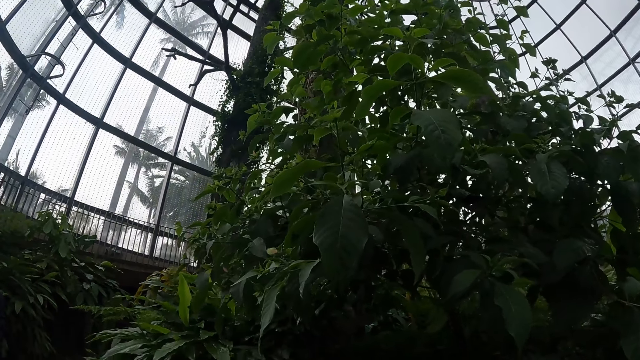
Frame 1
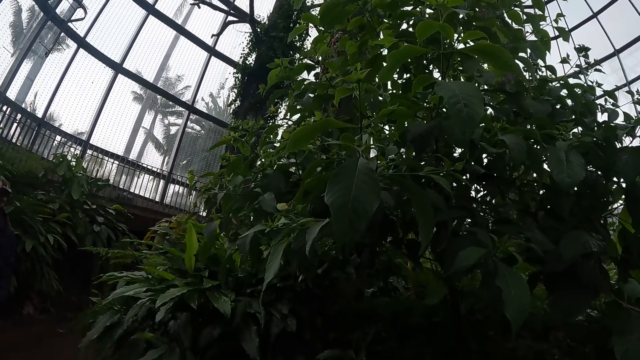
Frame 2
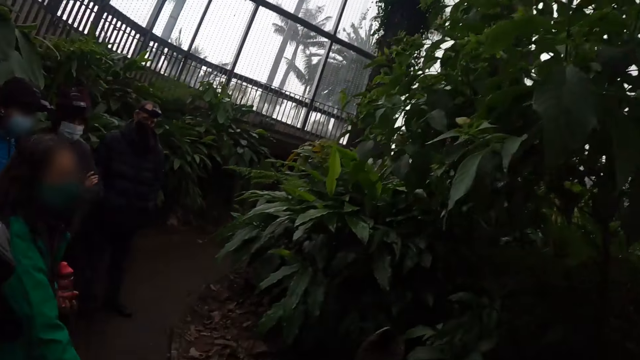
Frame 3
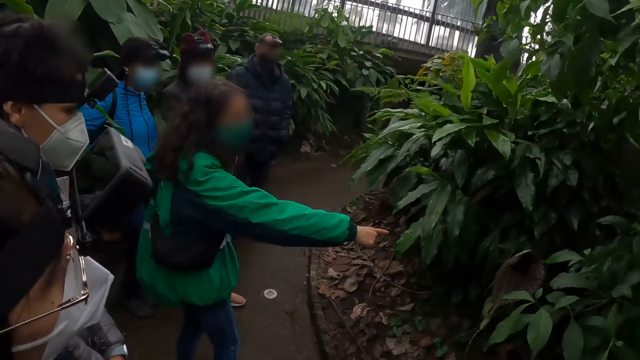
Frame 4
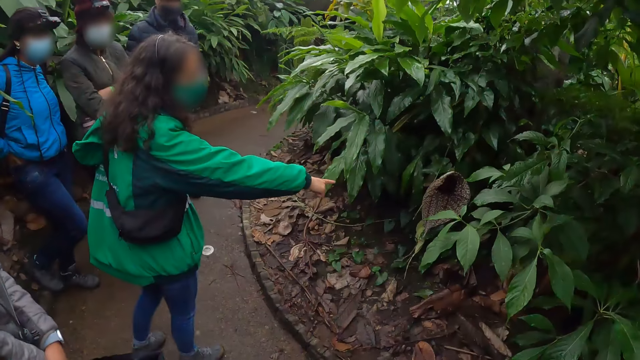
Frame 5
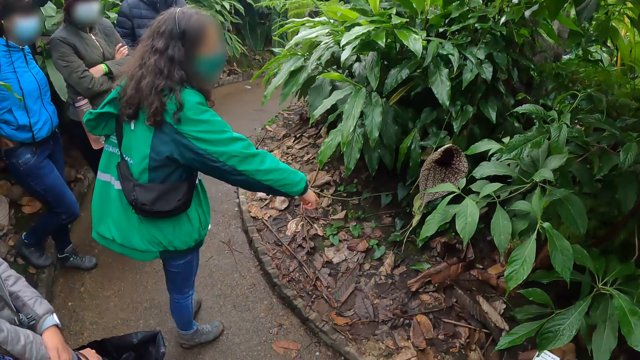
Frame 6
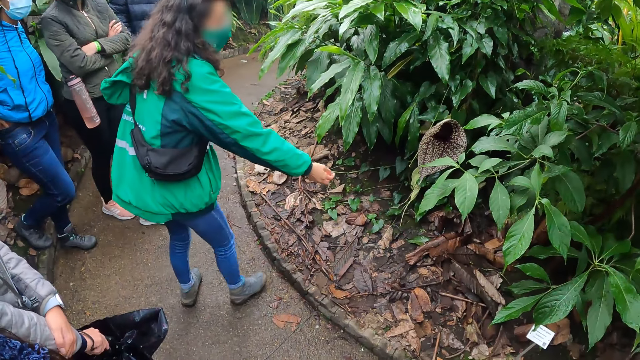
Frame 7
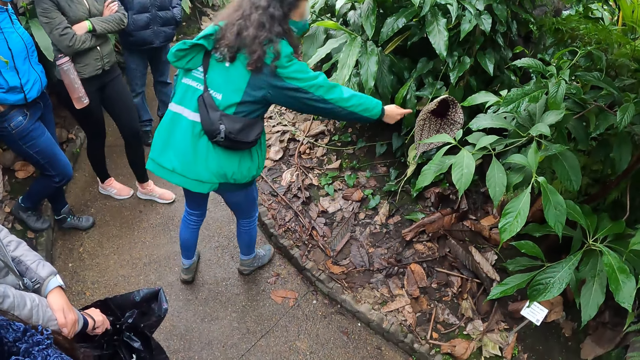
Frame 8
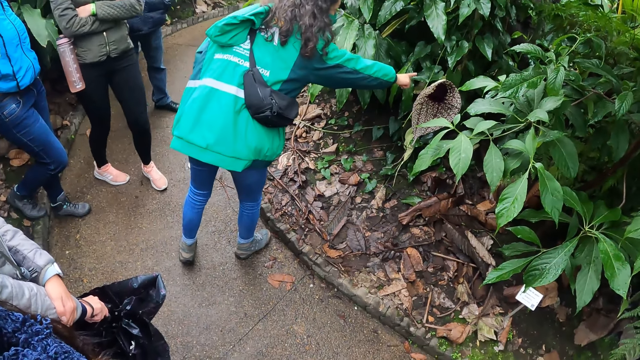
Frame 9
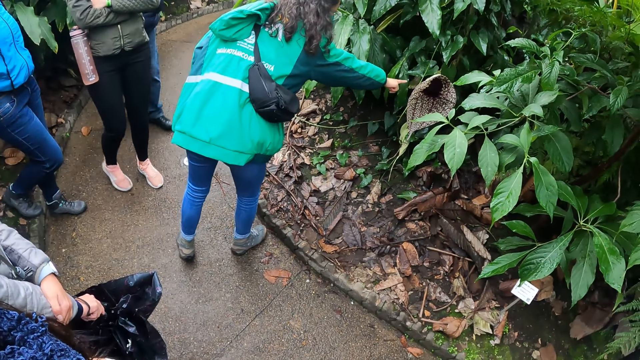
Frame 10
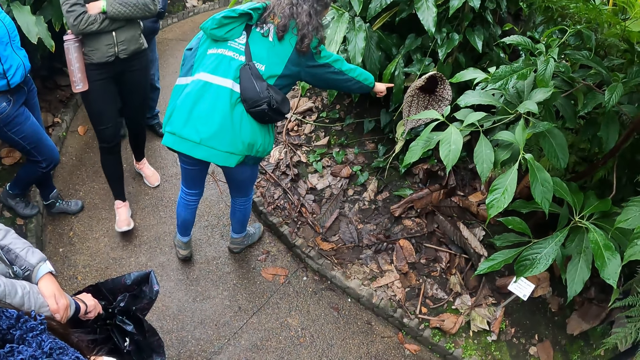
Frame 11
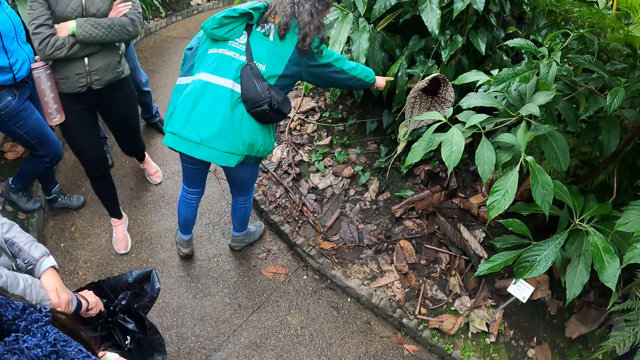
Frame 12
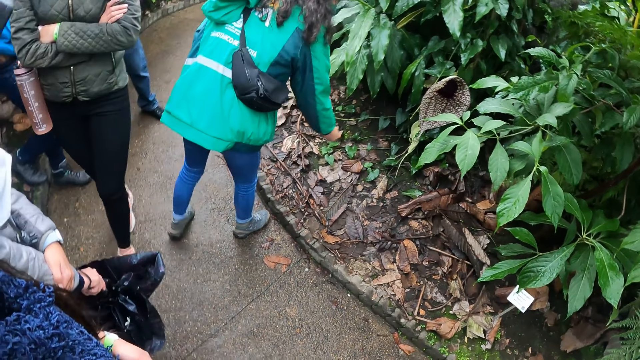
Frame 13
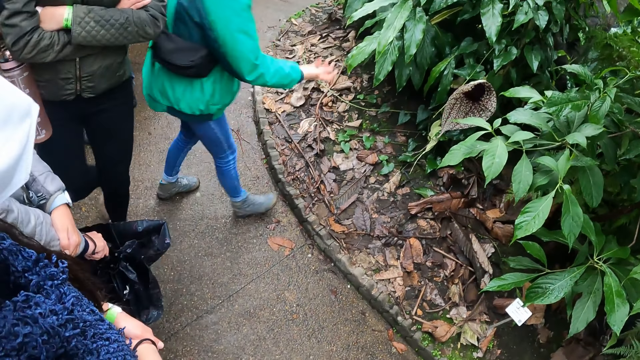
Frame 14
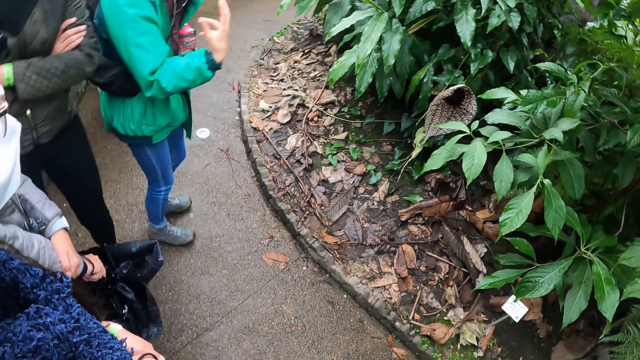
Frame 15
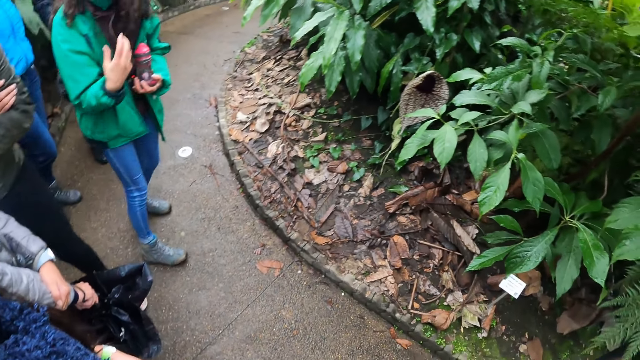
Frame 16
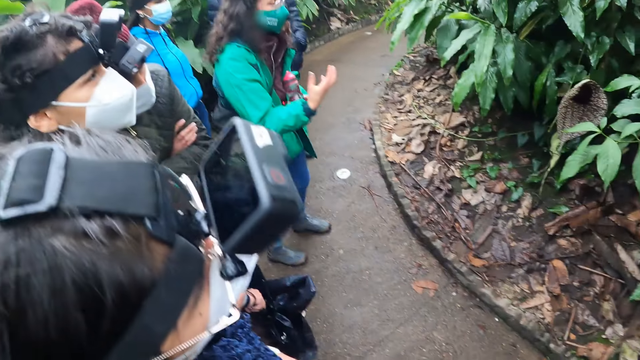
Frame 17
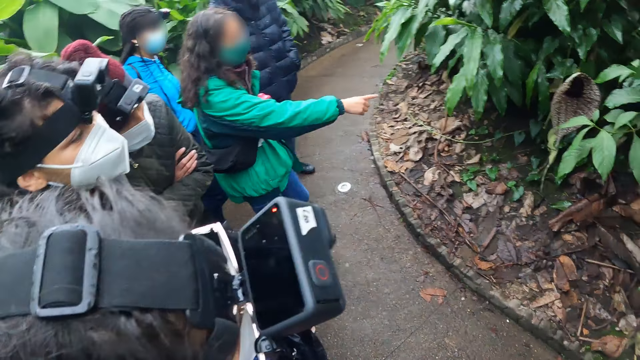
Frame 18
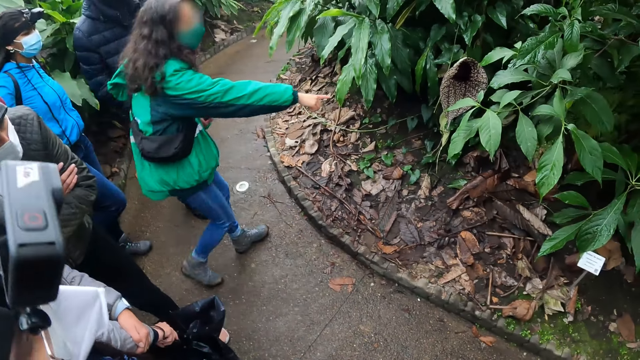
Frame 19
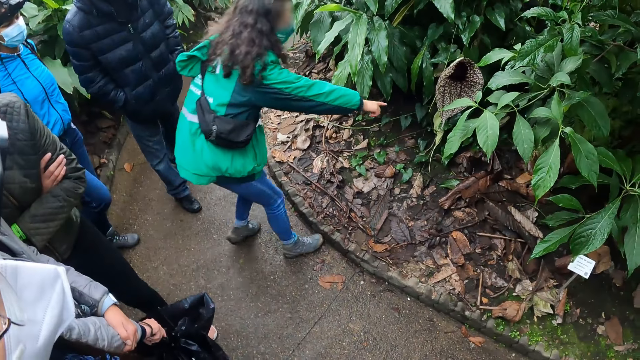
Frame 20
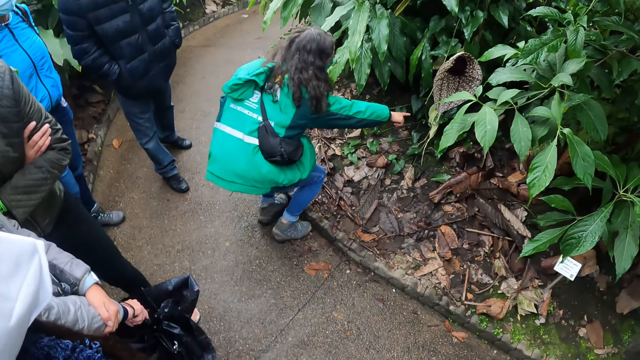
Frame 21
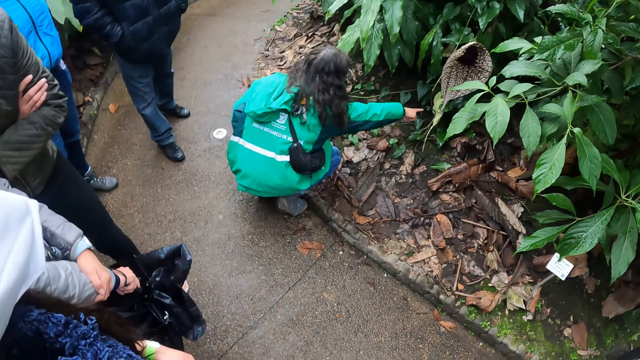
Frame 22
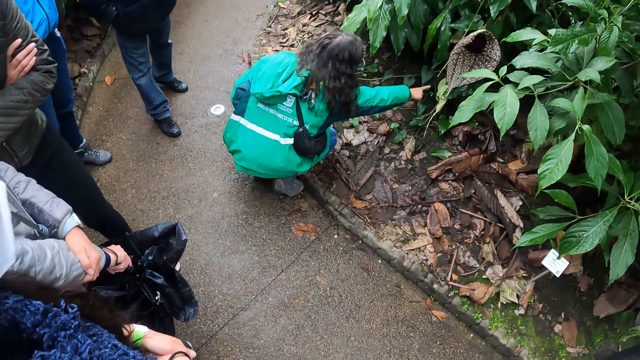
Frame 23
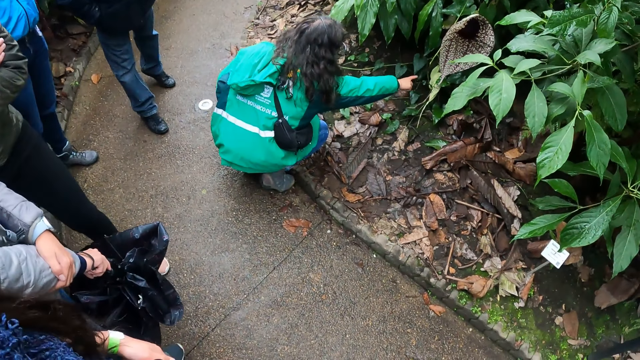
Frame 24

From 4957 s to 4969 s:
The camera wearer looks up. A woman points at the bush with her right hand. The woman moves closer to the bush. Another person walks back towards the camera wearer. The woman walks backwards, folds her right hand, points at the bush, walks towards the bush and bends on her knees.

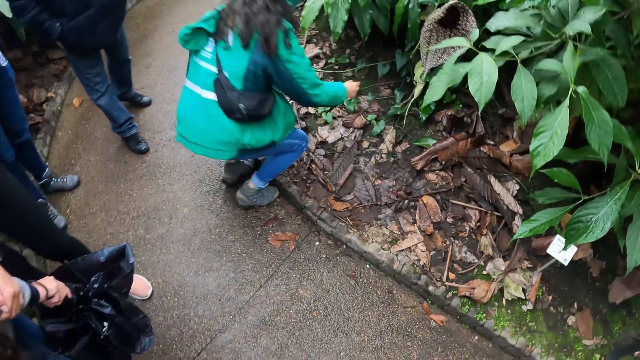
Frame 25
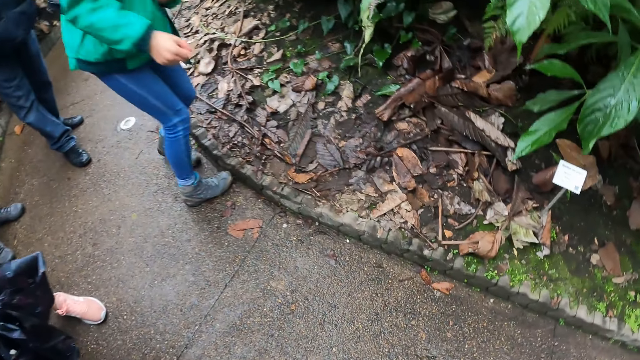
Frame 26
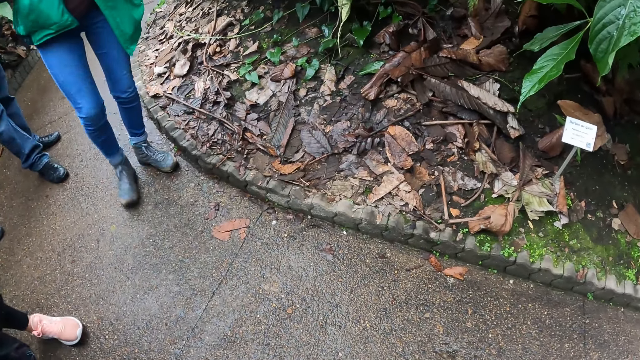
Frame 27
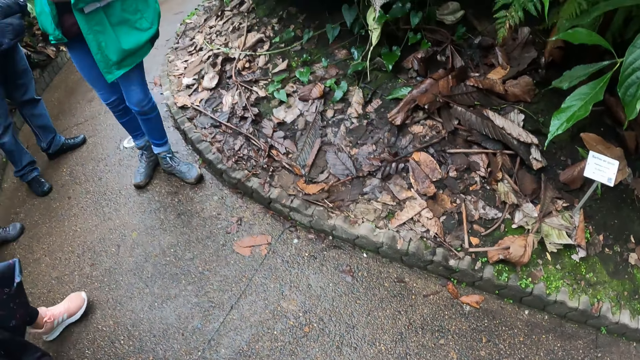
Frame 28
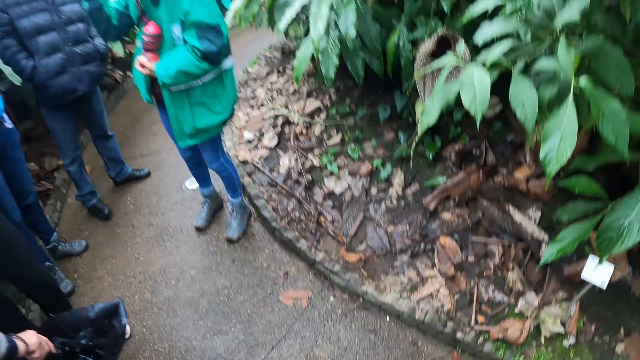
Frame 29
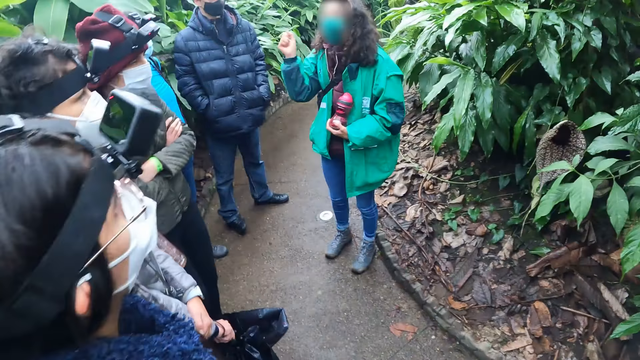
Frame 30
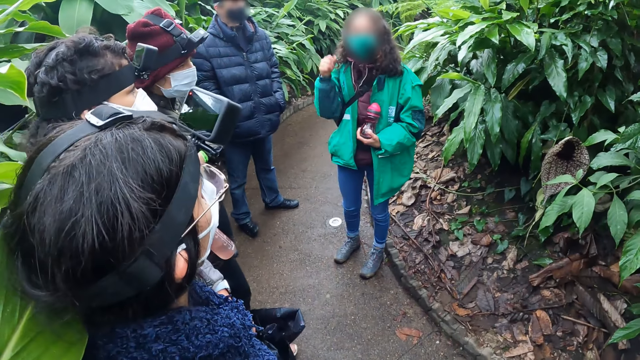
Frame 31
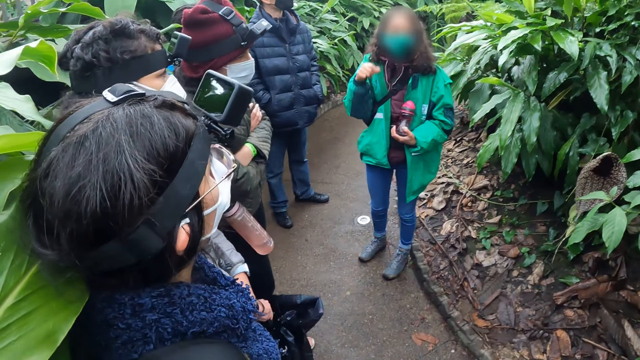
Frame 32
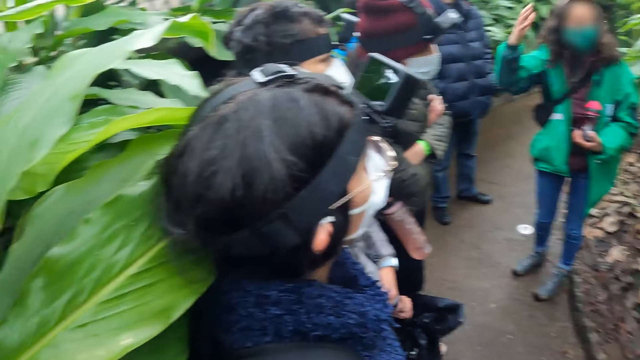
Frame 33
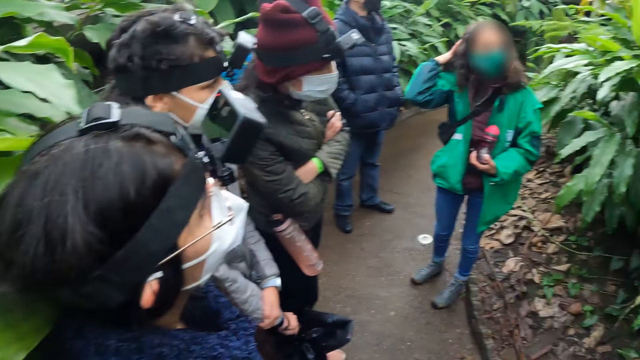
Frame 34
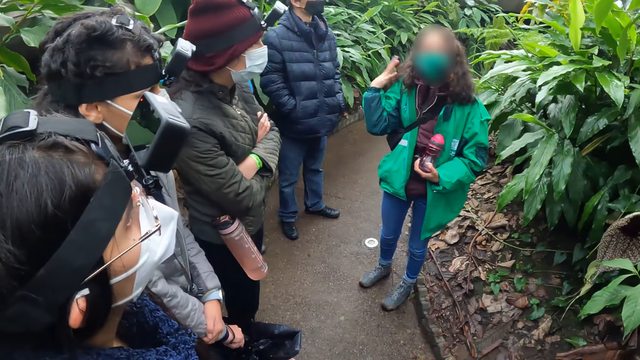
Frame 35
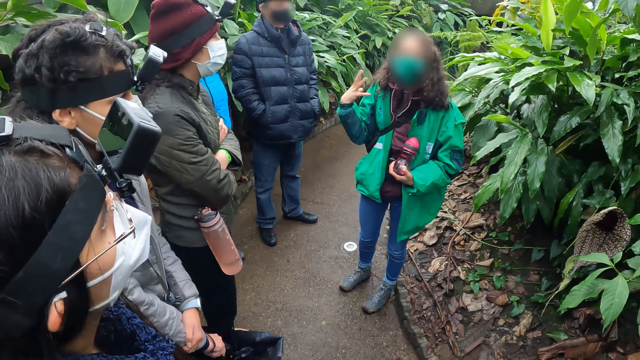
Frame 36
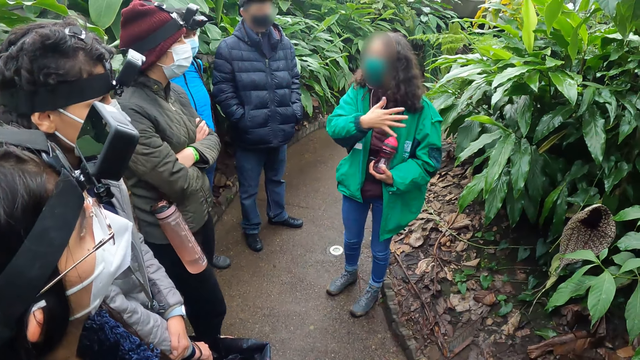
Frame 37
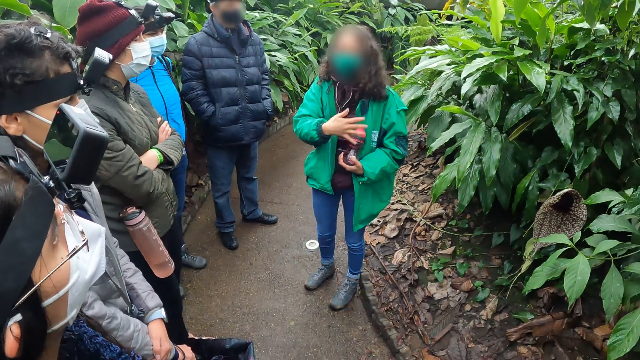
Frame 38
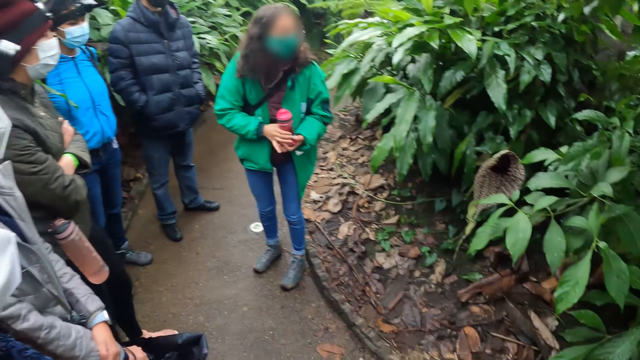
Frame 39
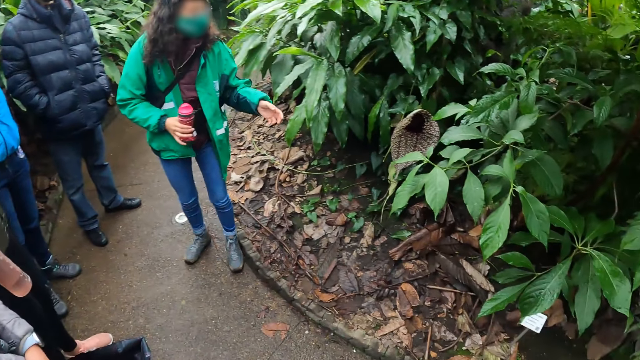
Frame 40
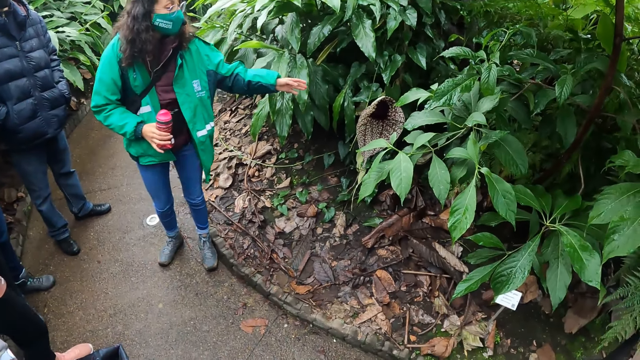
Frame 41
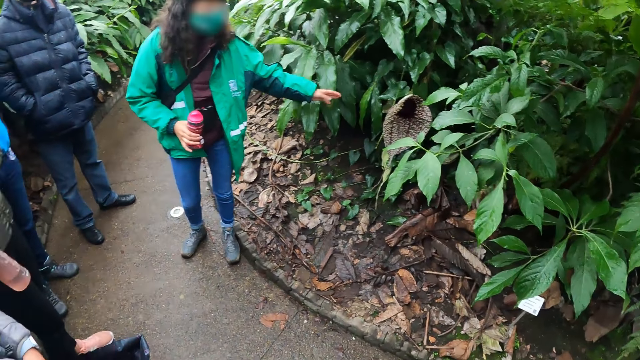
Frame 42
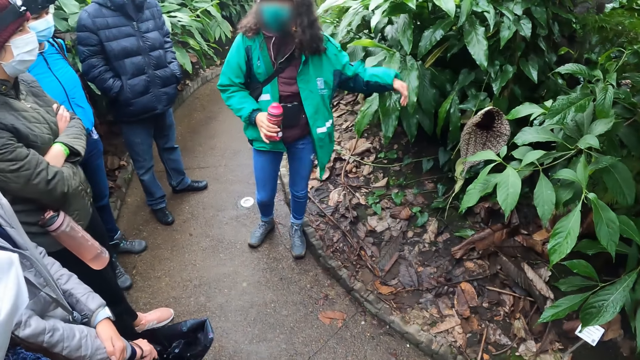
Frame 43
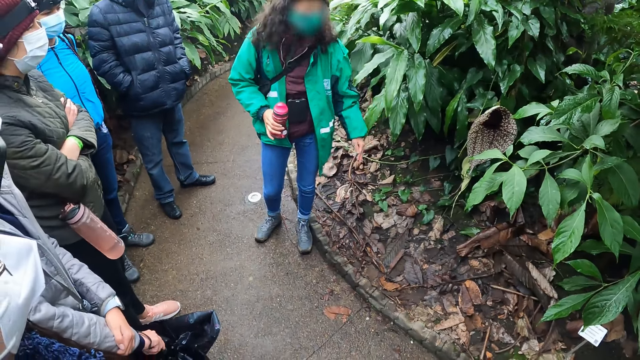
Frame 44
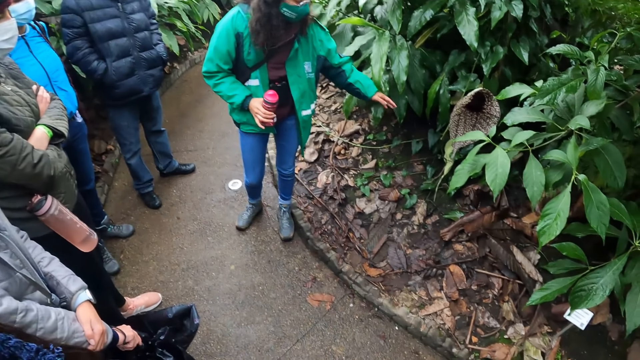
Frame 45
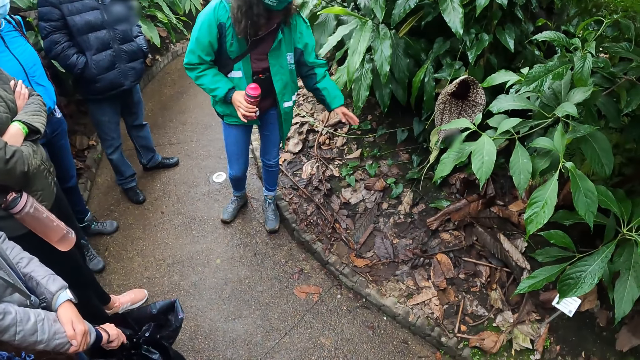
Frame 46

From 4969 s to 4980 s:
A woman stands up. The woman faces the team. The woman gestures with her right hand. The woman passes the bottle in her left hand to her right hand. The woman holds the water bottle with her right hand. The woman points with her left hand.
